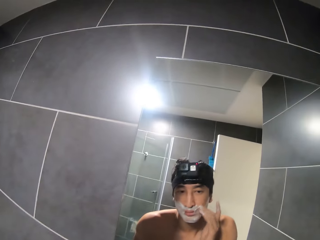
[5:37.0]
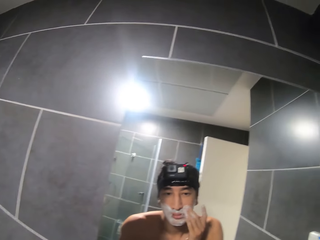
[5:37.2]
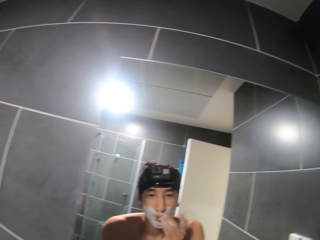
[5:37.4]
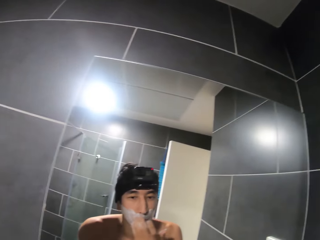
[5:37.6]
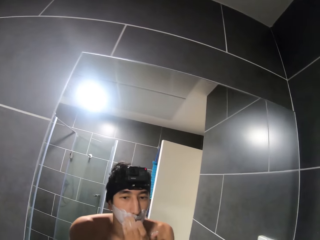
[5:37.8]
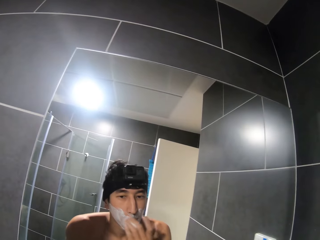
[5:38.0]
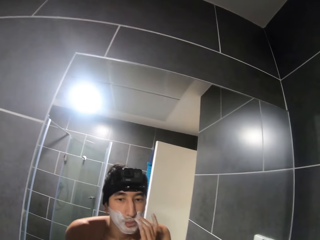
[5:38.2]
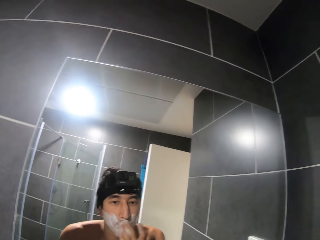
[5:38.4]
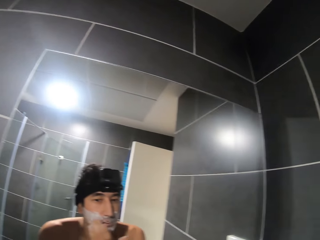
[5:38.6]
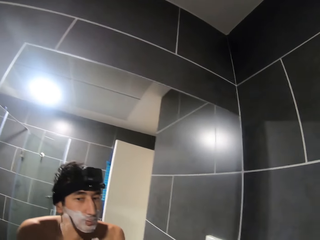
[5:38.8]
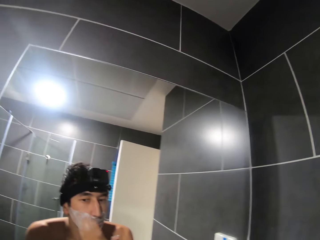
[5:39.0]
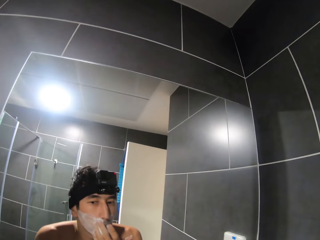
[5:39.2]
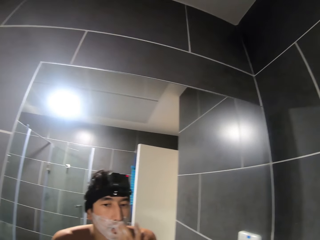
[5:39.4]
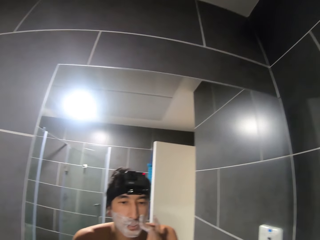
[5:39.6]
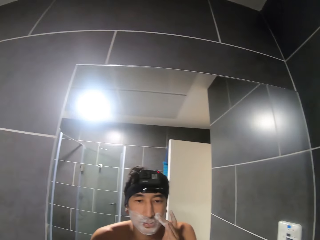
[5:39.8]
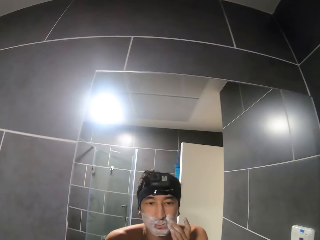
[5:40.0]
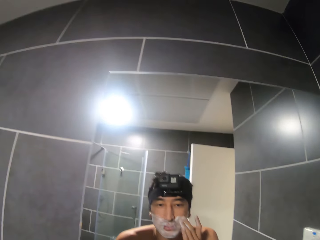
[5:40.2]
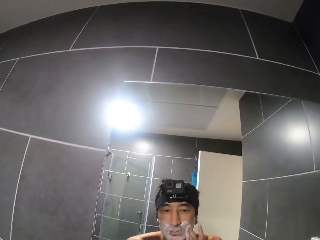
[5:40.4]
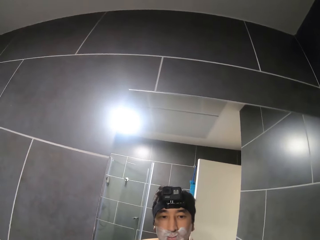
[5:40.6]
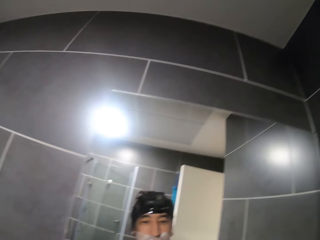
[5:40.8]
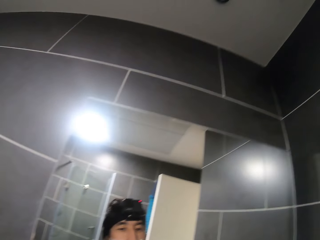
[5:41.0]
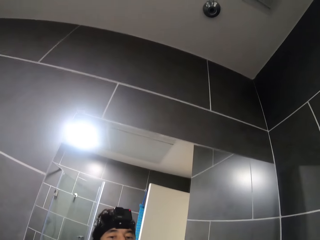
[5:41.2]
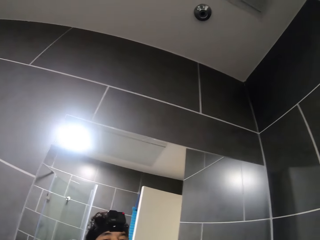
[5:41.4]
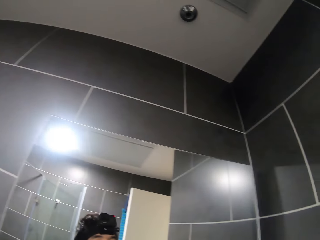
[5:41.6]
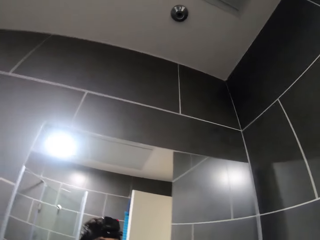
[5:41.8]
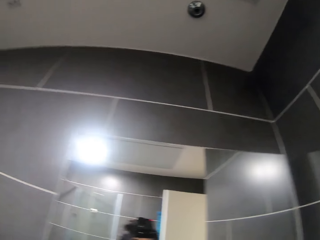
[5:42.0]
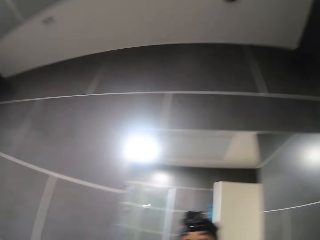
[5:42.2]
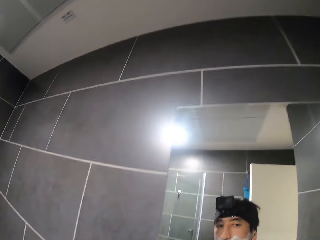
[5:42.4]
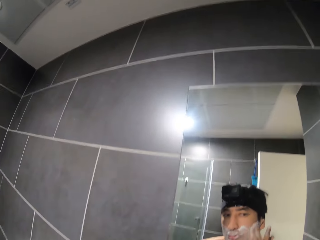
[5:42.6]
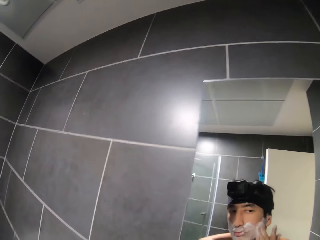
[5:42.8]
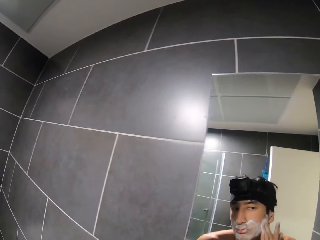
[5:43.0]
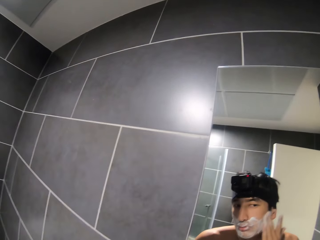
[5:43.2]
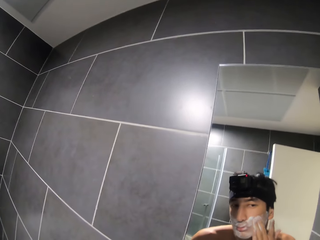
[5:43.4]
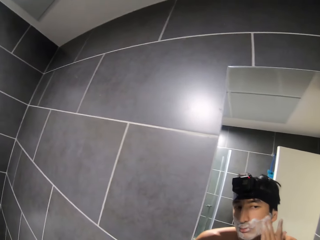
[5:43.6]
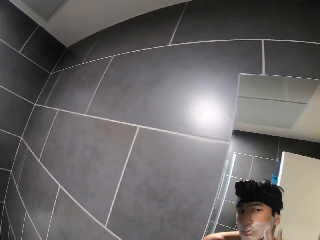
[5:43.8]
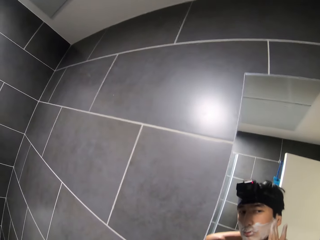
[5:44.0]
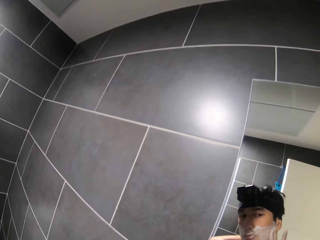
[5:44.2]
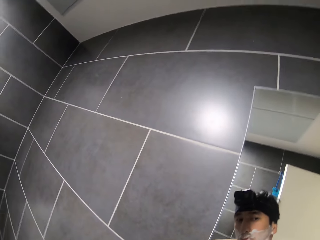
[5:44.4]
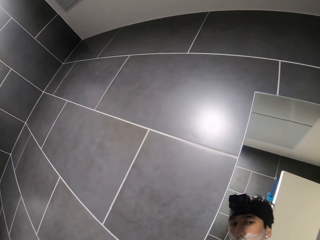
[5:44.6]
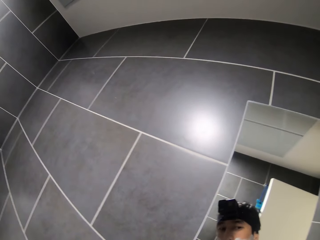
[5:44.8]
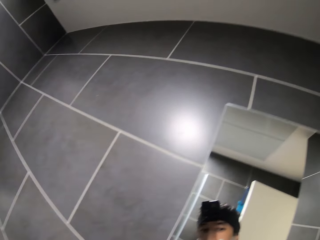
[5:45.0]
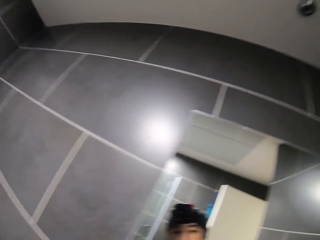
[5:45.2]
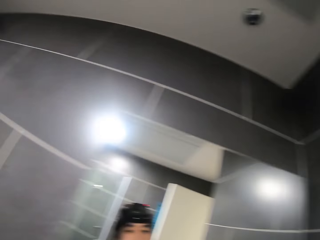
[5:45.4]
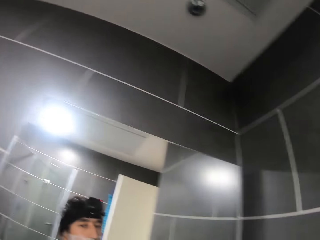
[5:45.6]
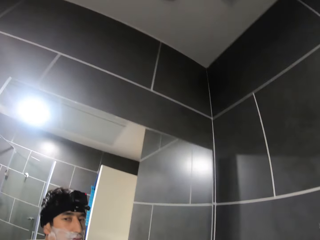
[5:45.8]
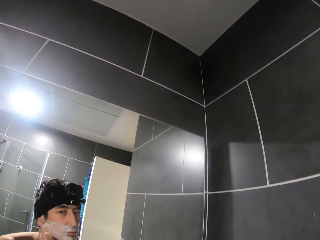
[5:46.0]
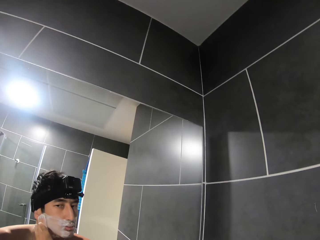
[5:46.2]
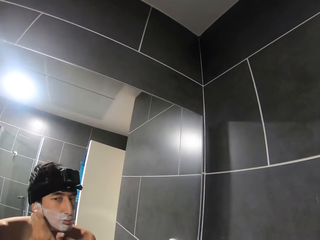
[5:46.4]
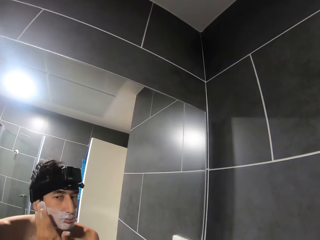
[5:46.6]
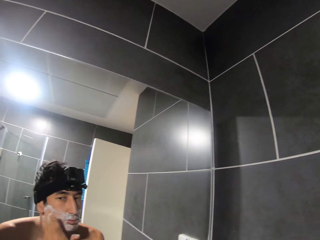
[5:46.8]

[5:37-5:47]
The camera wearer applies shaving foam.

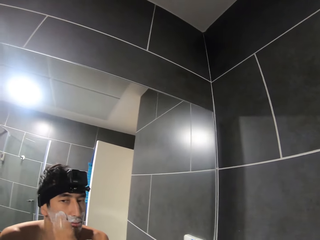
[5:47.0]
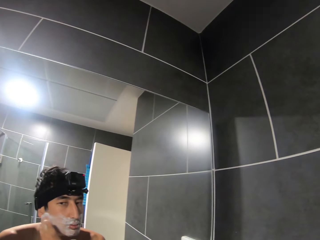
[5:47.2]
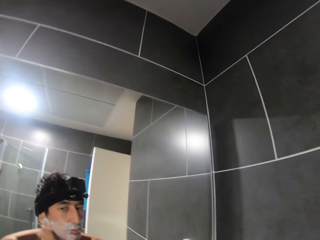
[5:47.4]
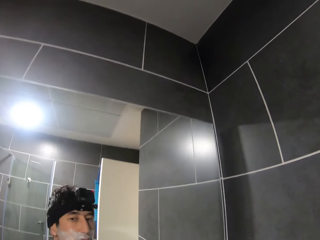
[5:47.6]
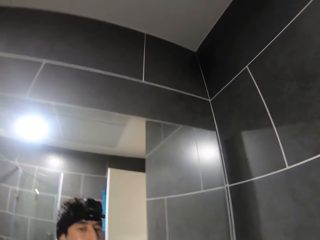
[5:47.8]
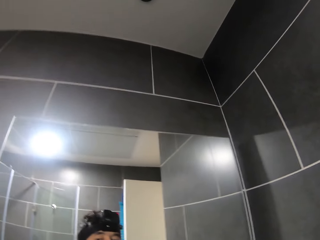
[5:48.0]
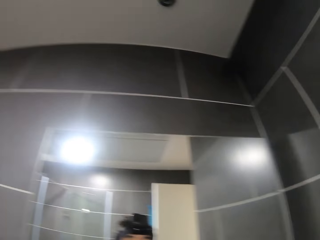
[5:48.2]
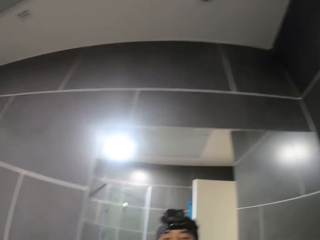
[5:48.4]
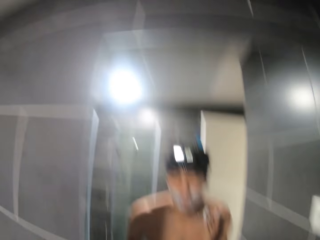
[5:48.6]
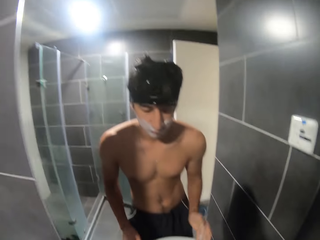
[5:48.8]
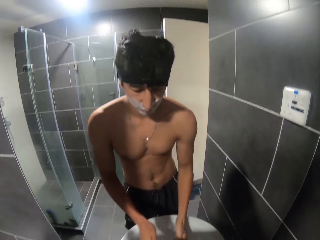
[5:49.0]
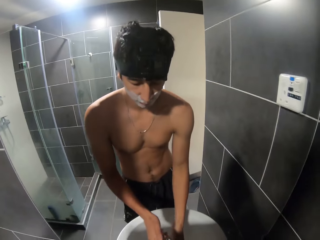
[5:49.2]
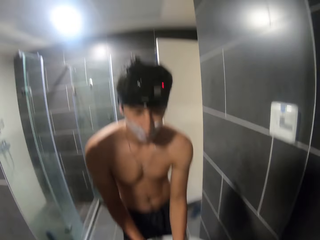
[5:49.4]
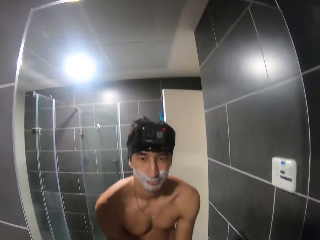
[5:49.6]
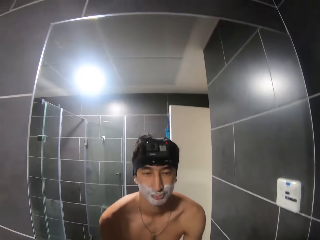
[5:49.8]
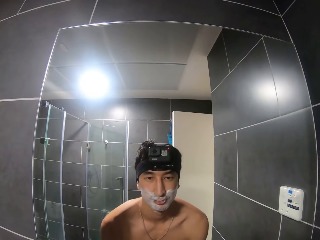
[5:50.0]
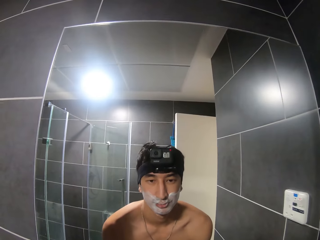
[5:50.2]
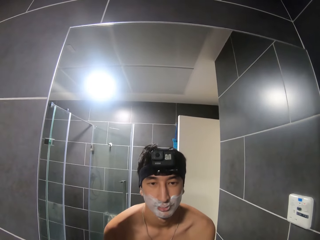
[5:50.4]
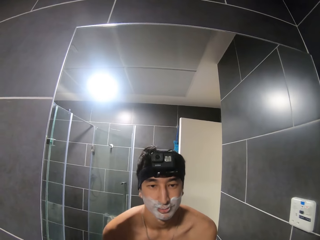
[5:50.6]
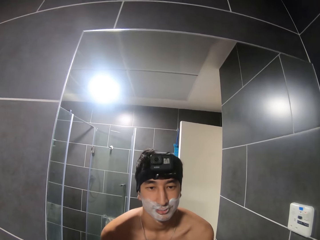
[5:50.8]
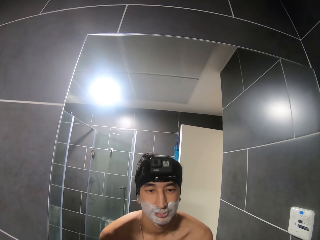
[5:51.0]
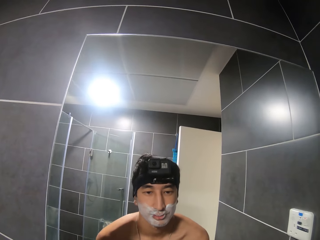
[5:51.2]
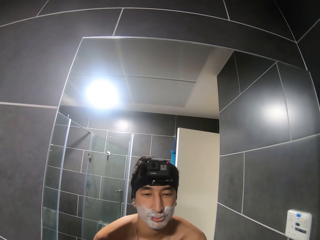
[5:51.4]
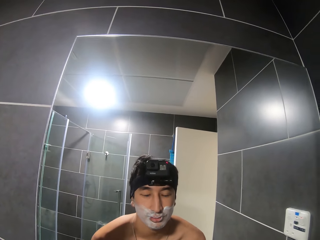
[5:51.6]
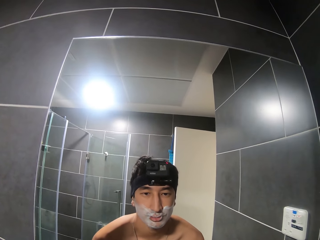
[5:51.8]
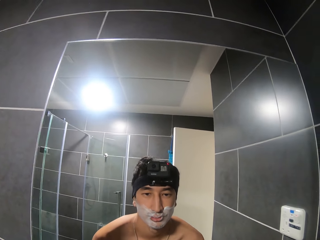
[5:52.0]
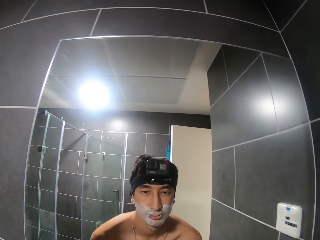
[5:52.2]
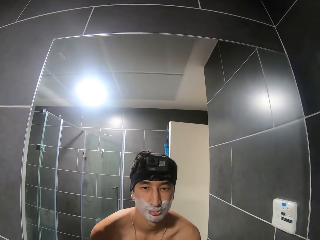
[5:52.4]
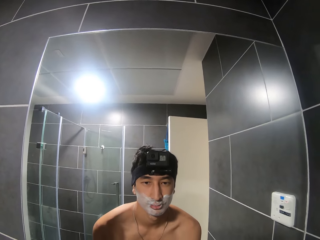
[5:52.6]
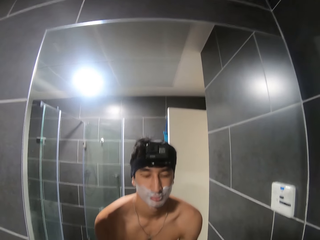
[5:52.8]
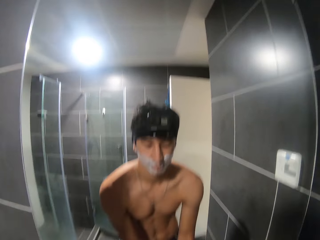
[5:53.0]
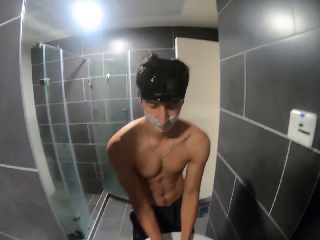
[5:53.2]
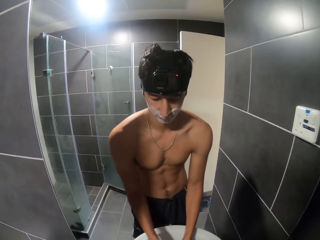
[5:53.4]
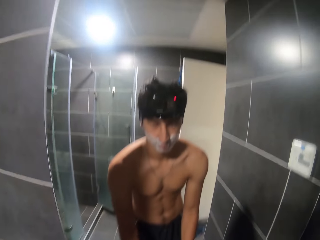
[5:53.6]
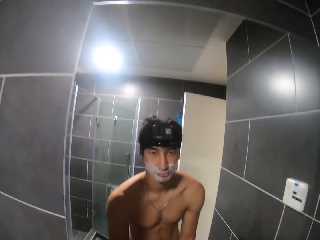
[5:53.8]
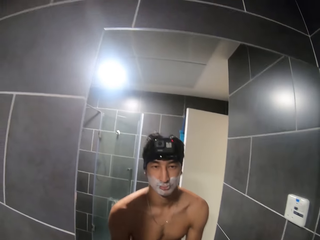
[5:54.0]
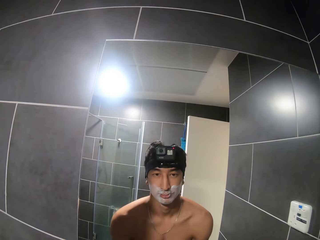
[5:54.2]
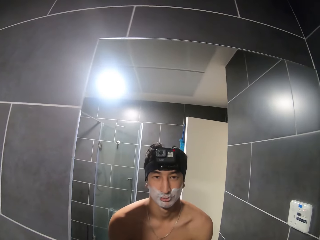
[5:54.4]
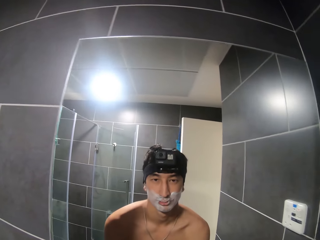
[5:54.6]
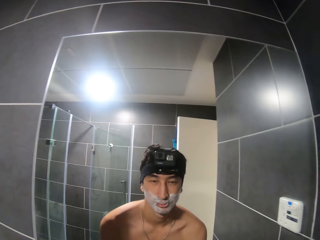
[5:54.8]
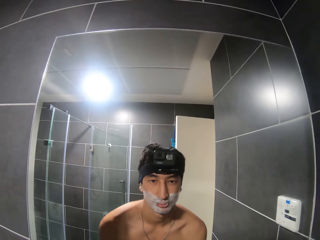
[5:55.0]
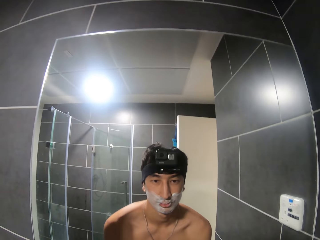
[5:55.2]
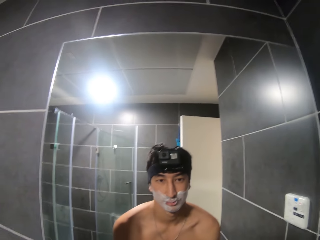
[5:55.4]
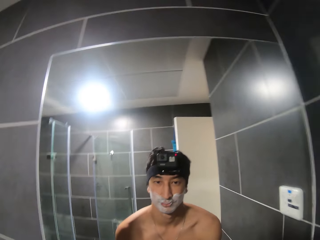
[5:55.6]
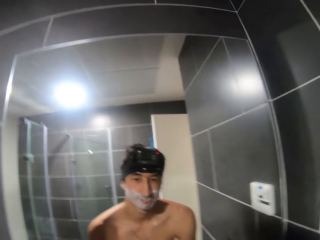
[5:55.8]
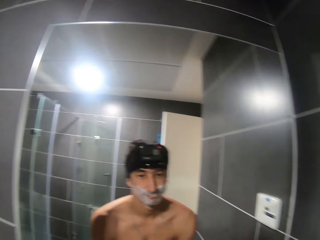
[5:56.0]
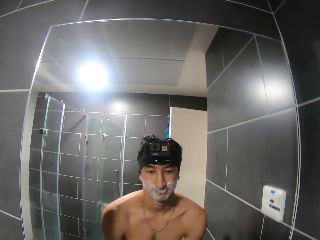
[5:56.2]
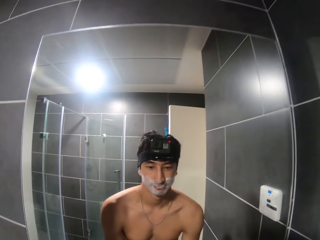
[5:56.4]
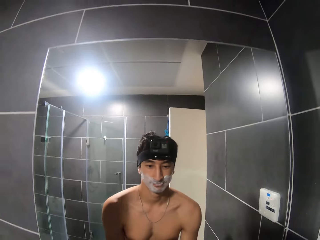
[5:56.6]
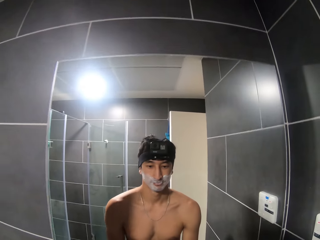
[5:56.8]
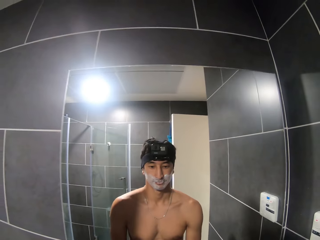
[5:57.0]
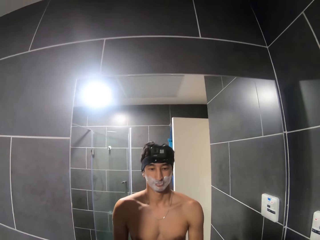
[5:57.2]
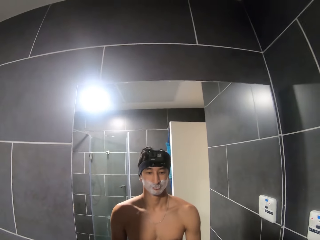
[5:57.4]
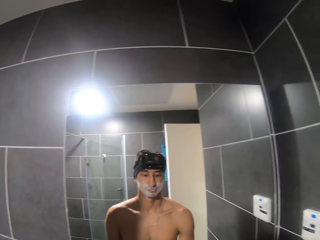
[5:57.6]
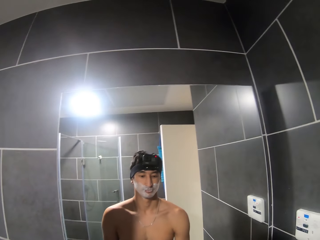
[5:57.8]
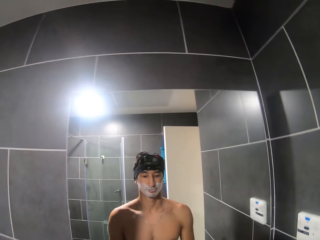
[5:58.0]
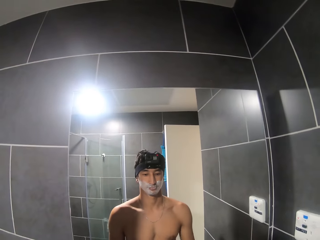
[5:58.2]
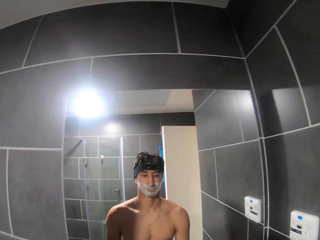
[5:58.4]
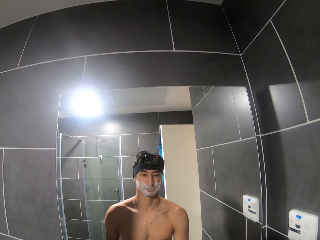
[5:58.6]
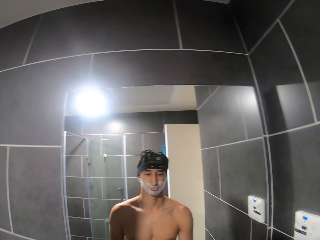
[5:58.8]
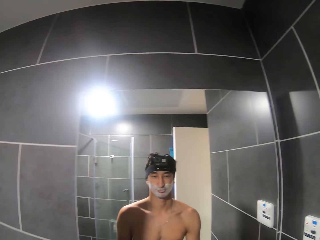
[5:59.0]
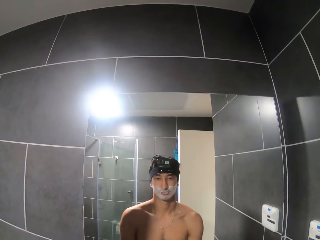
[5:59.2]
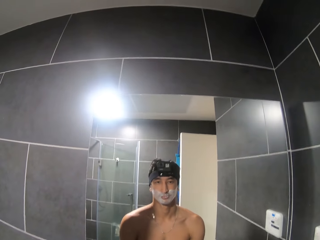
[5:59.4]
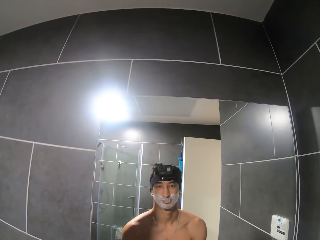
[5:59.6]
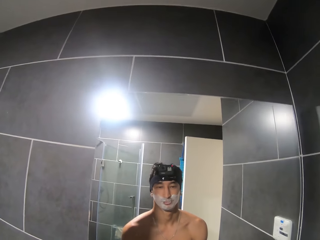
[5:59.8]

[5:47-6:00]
The camera wearer stares at the mirror. He washes his hand.
